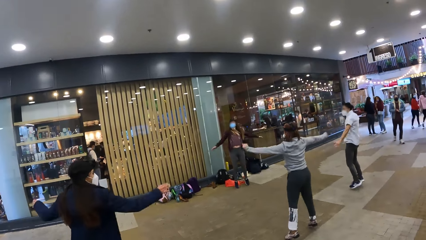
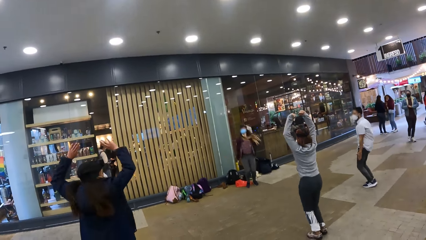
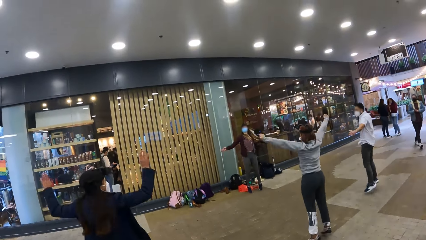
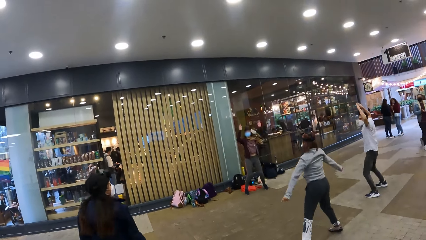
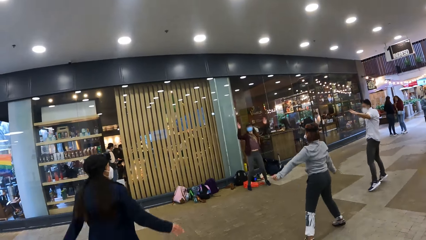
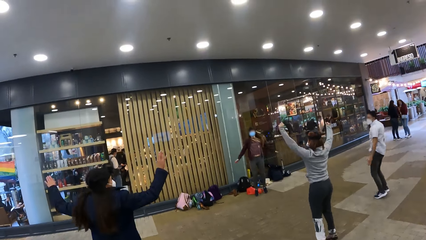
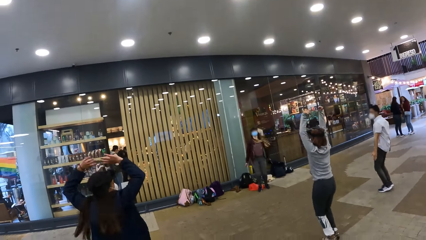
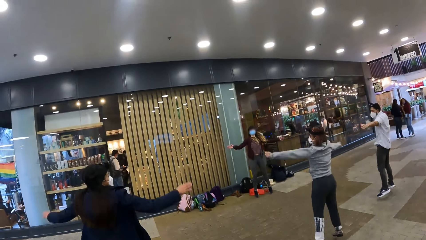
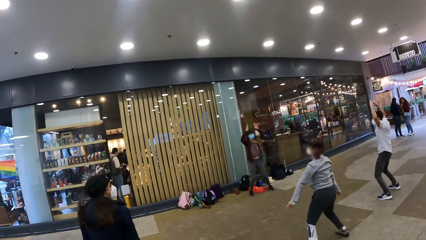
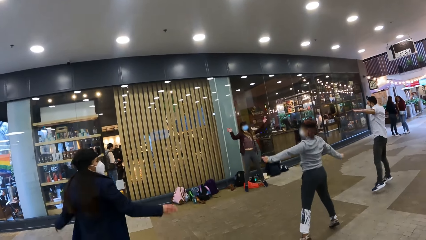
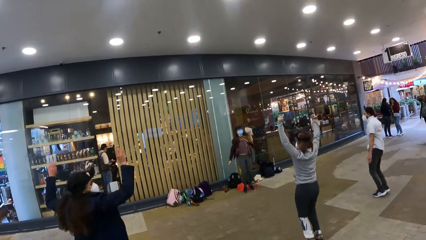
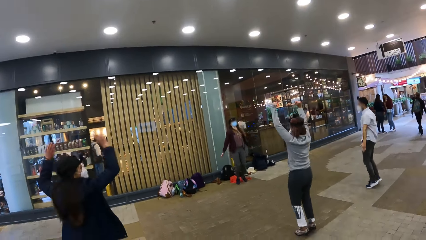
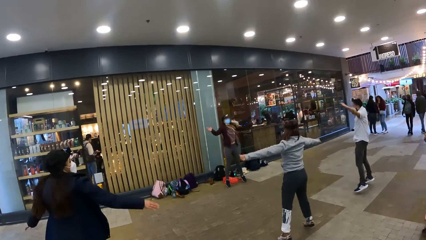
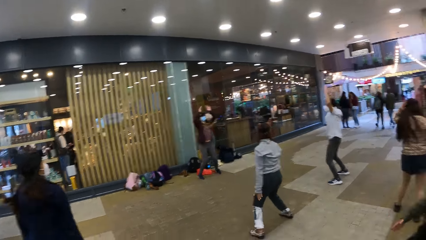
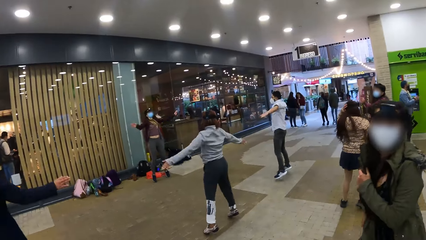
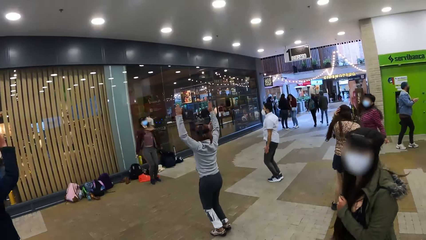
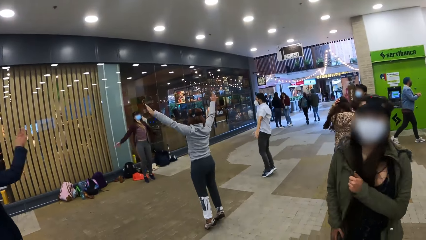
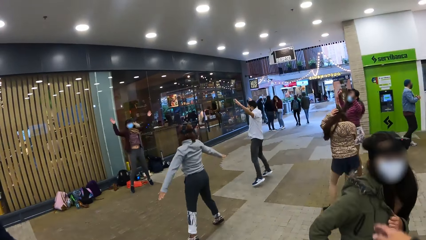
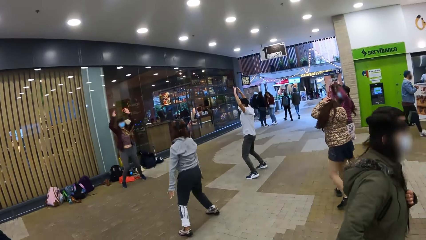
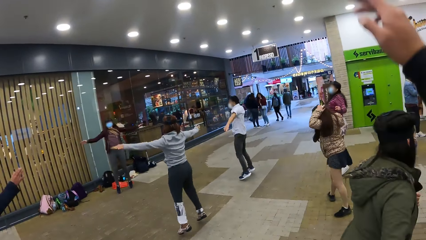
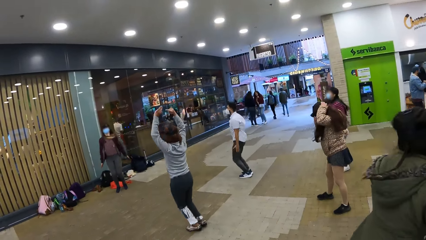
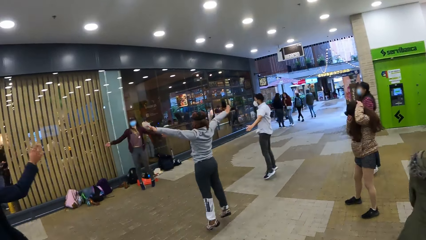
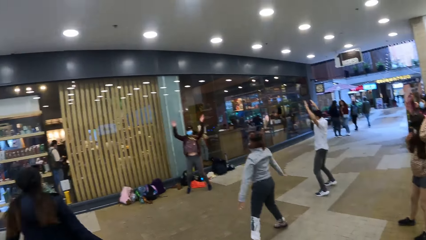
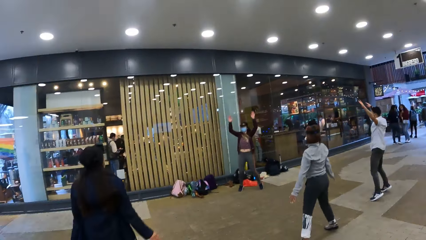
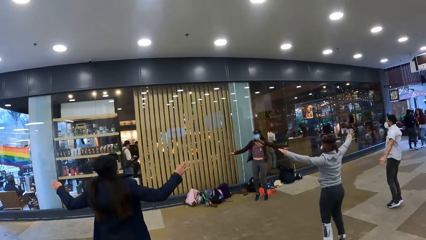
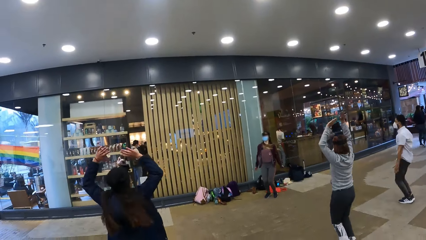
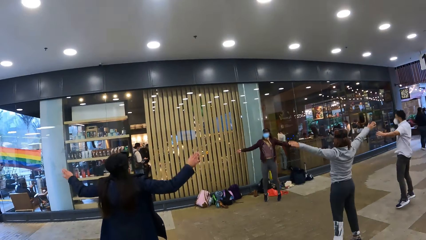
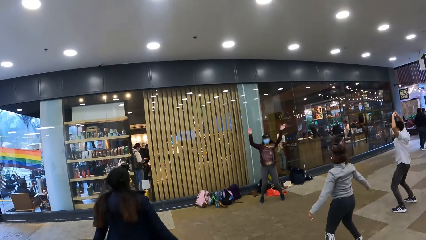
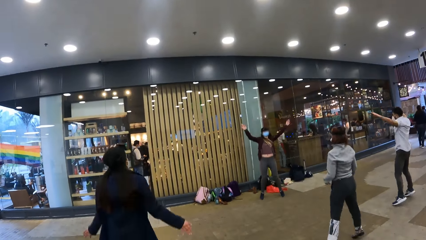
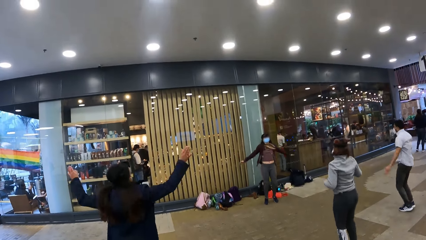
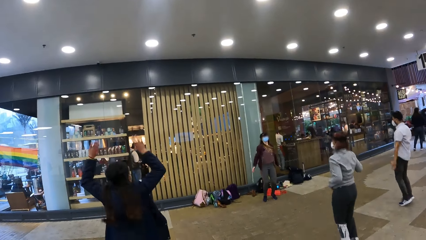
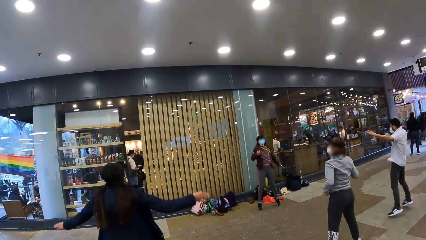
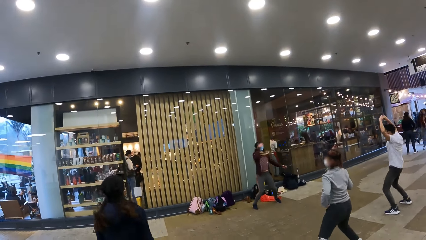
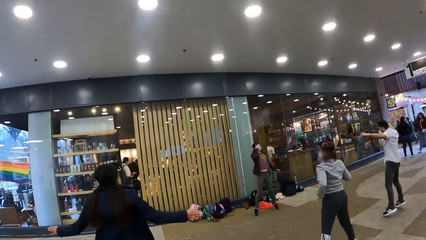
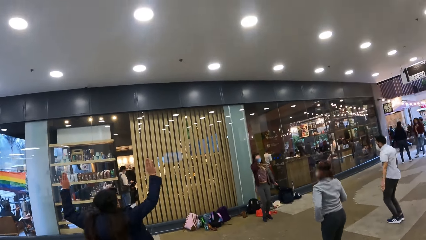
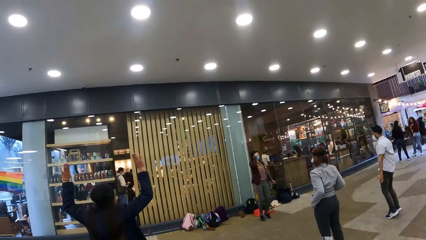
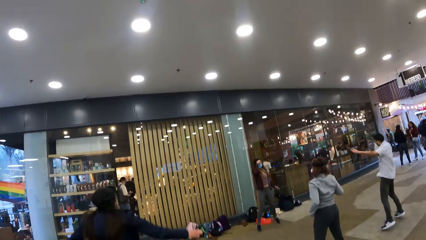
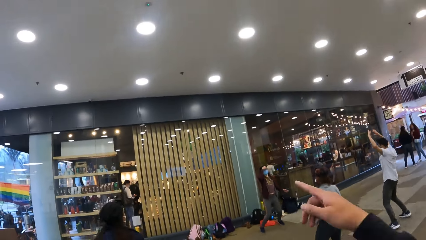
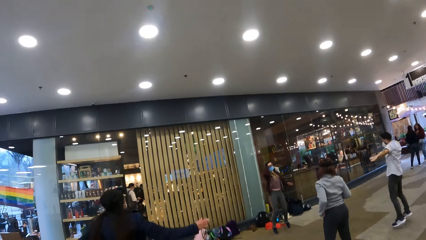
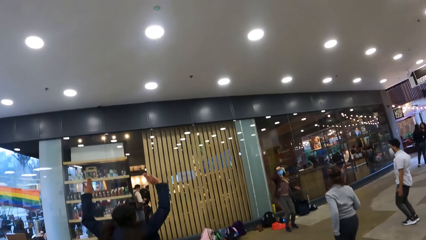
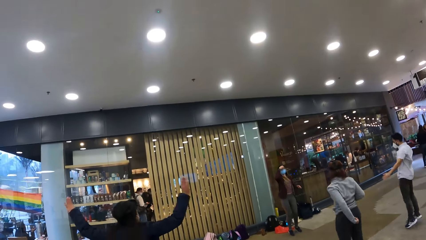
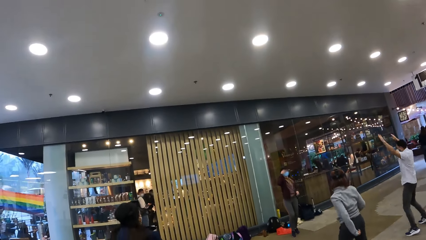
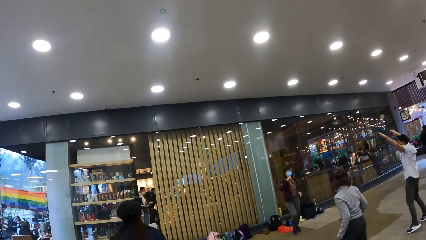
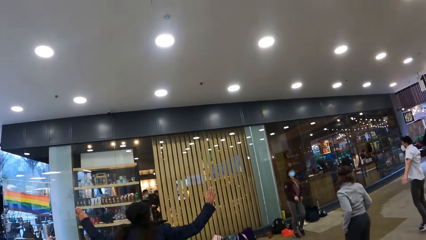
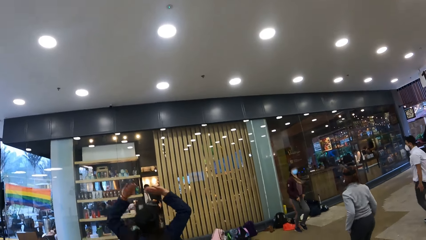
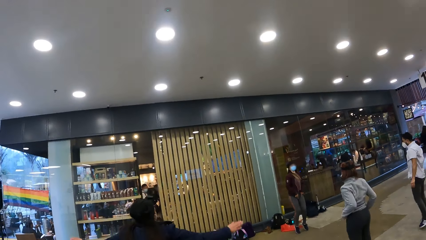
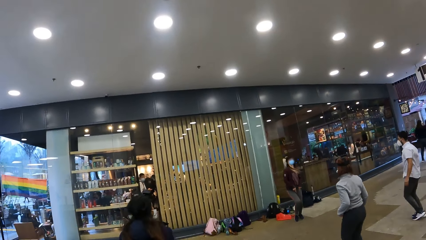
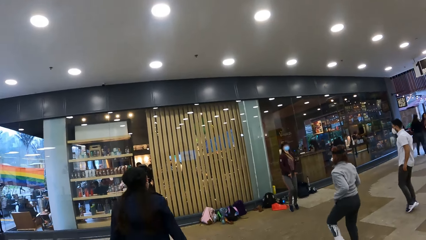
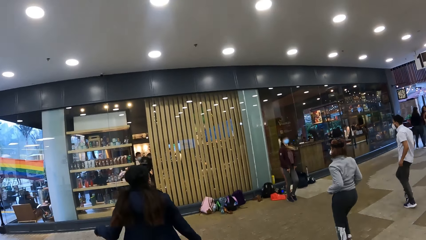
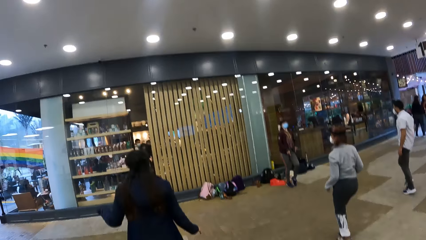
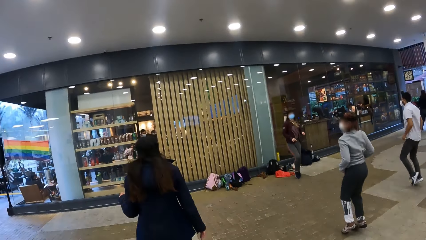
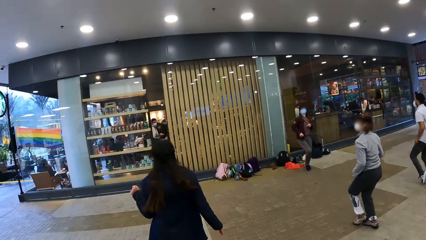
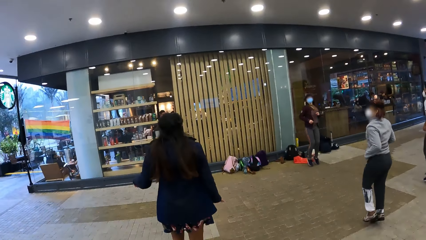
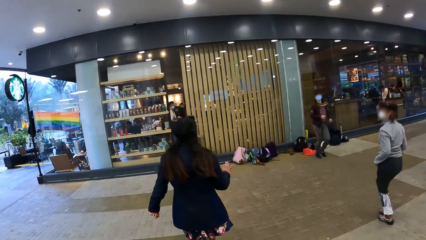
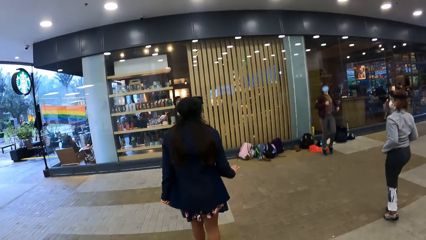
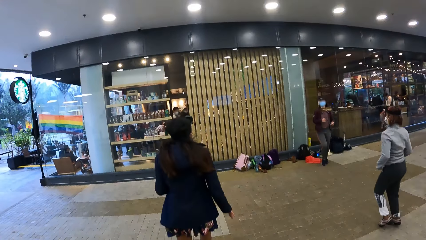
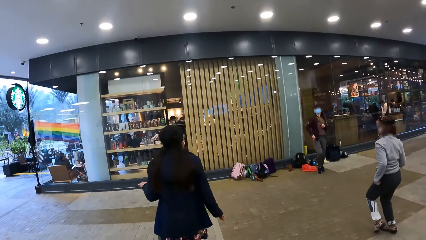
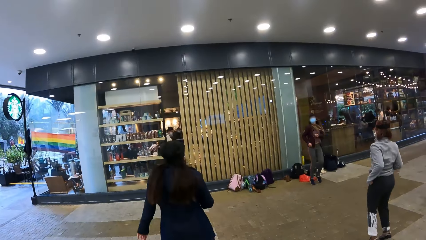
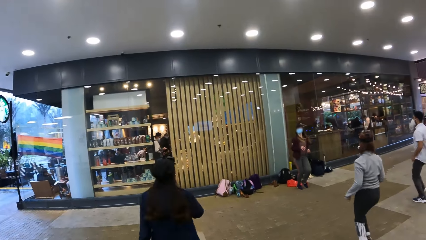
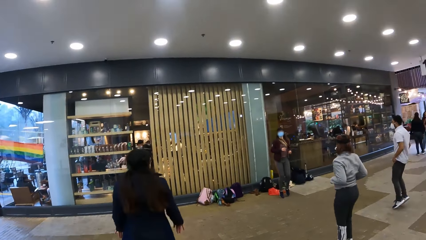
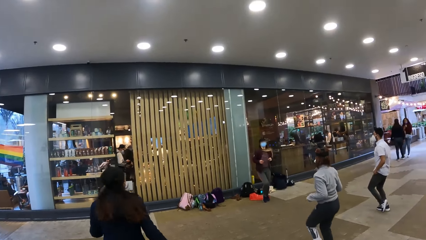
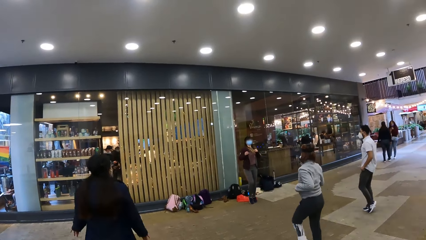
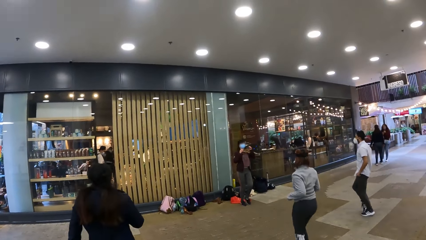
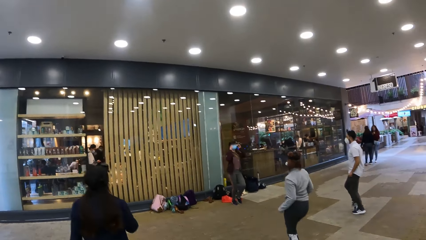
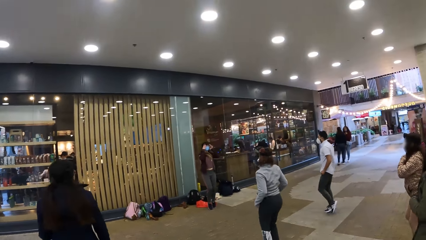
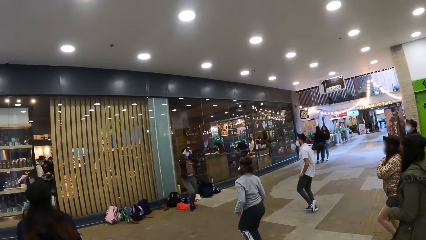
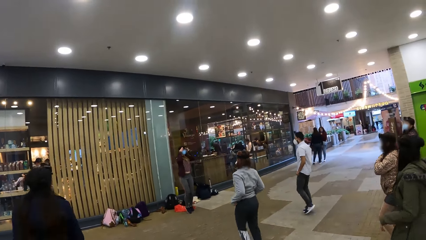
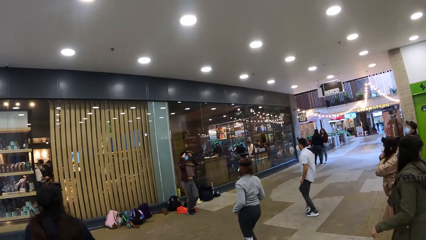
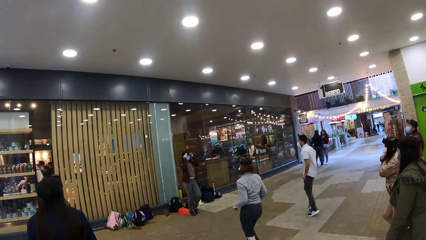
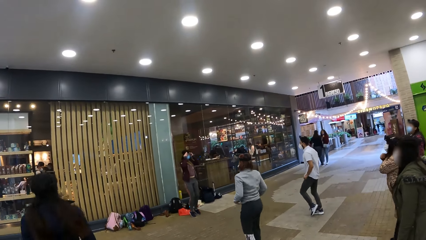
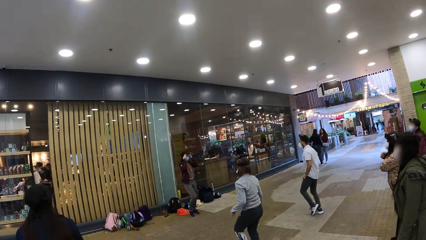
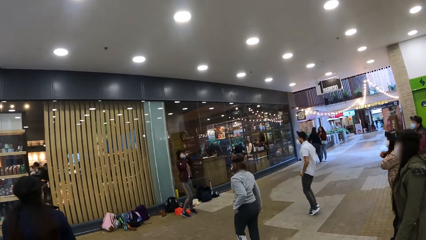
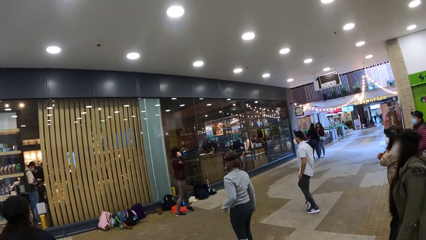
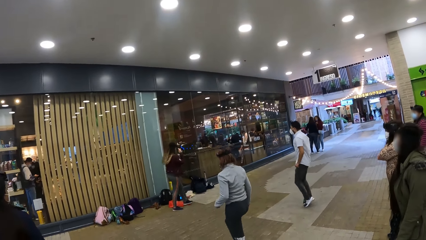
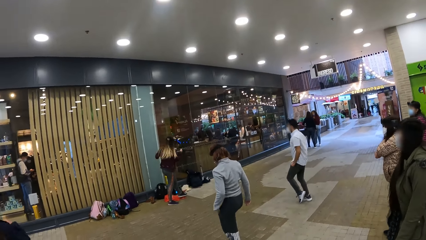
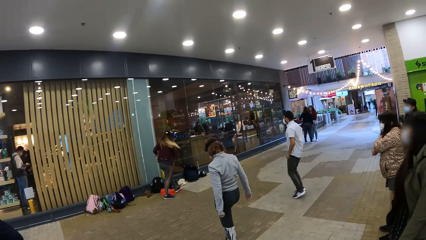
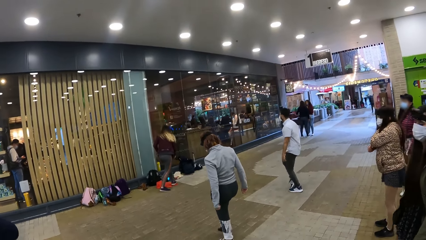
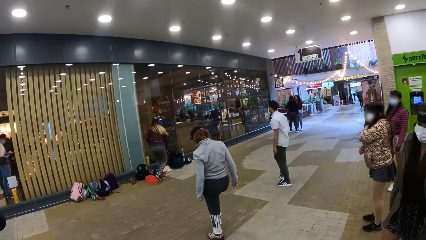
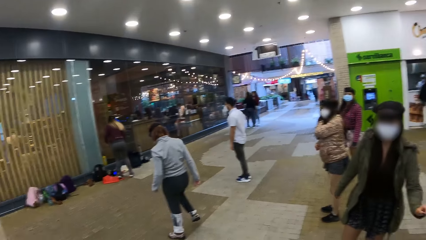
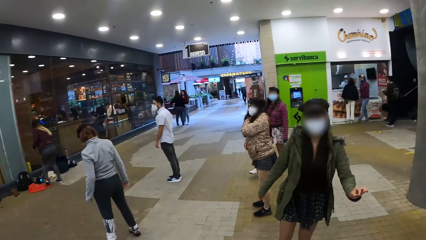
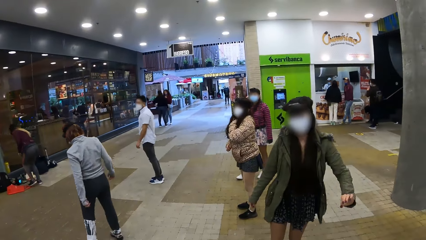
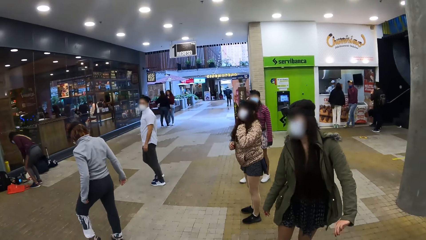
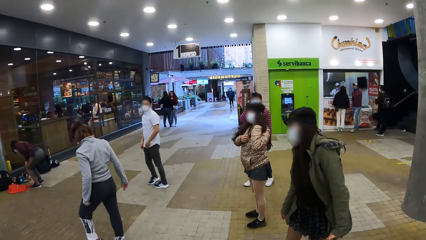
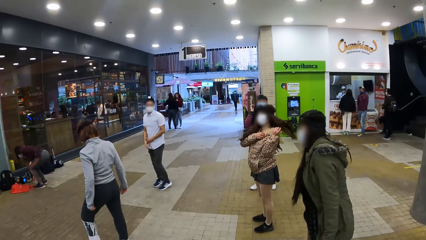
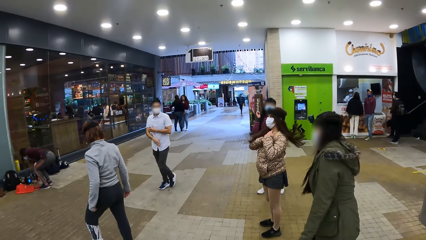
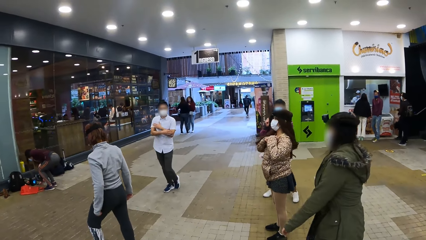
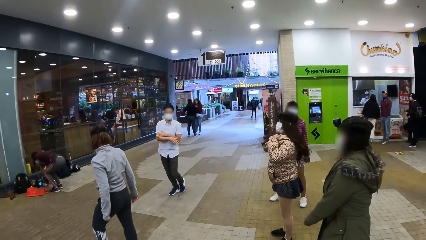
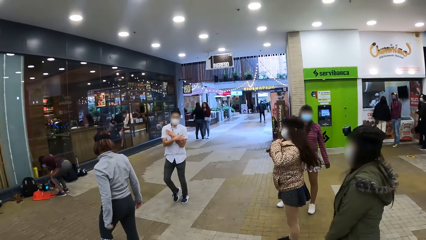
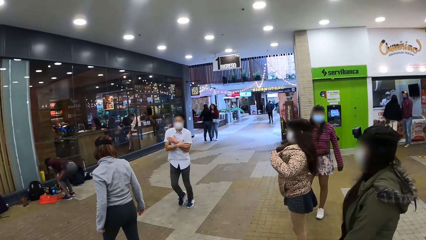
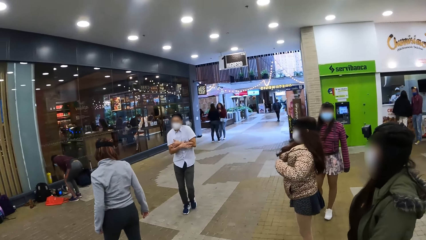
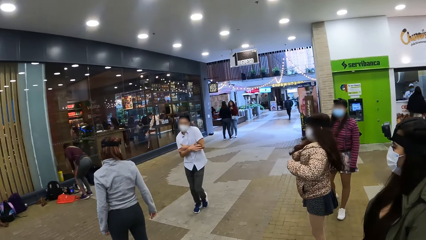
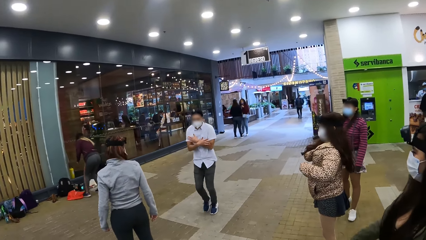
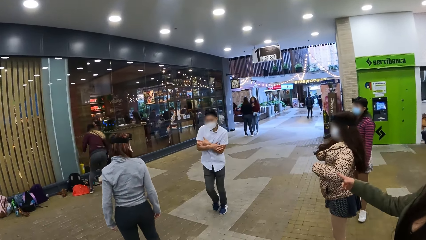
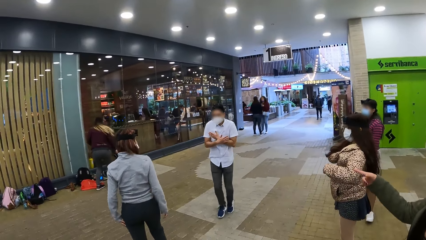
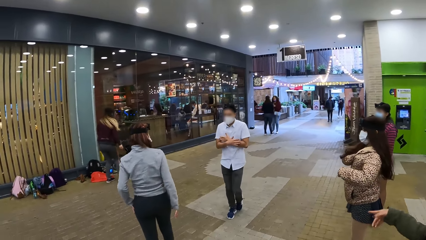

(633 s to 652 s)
A lady exercises. The camera wearer moves a hand. They look around.
